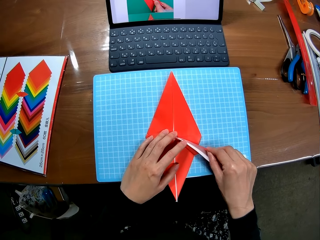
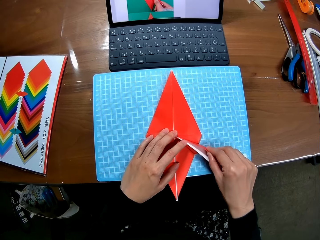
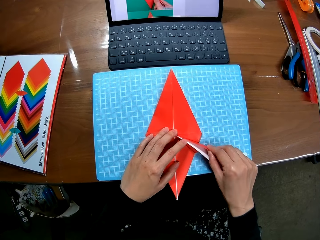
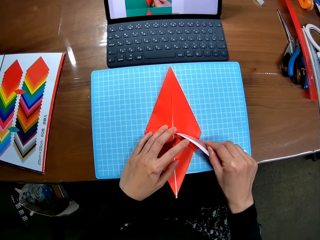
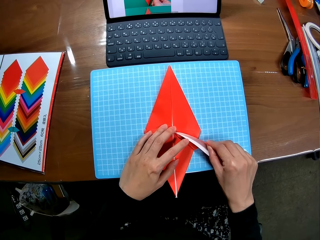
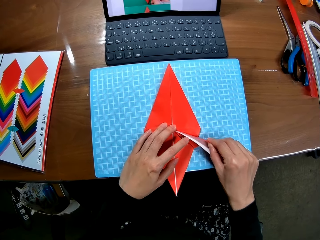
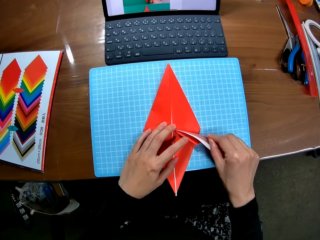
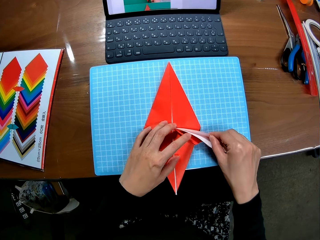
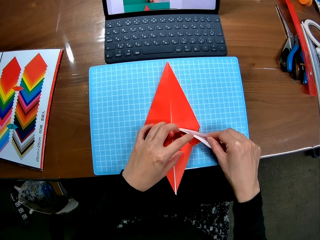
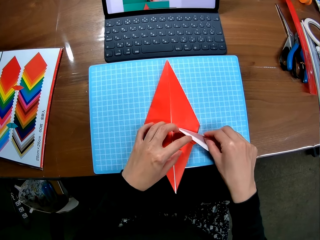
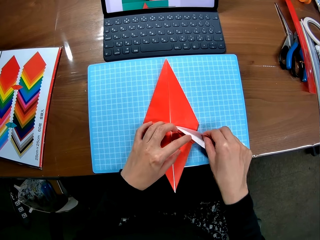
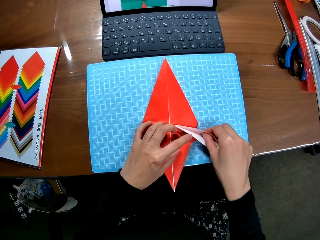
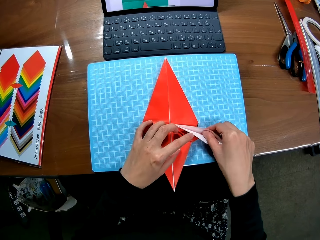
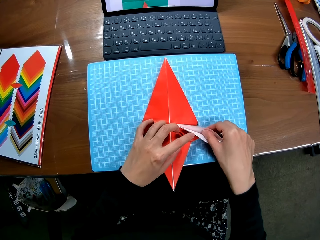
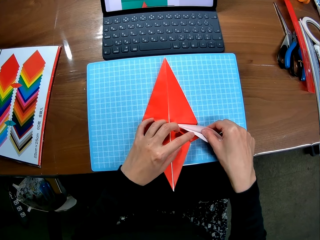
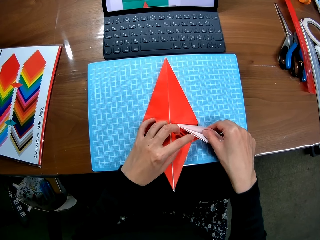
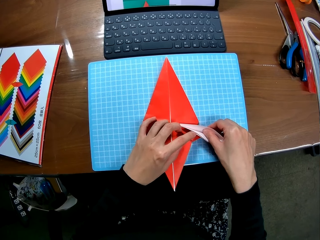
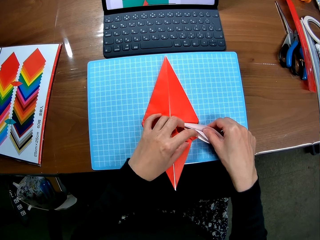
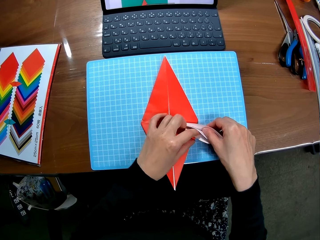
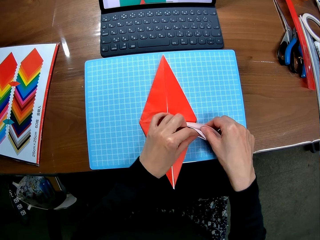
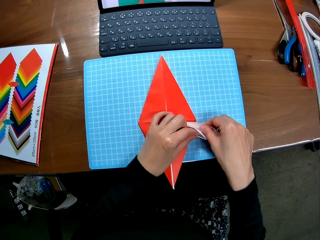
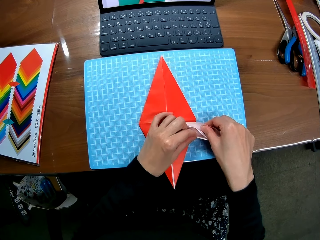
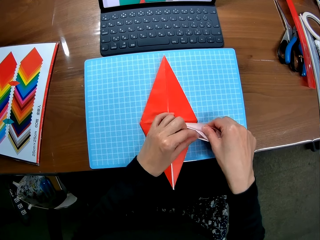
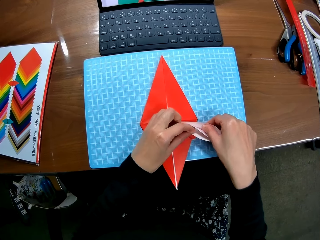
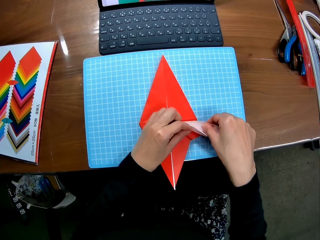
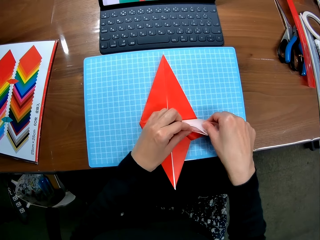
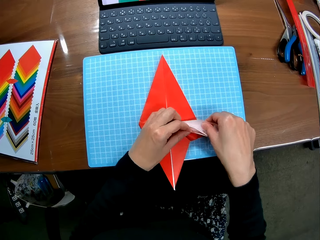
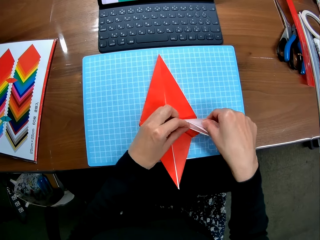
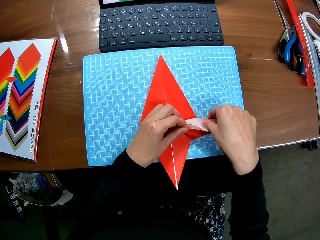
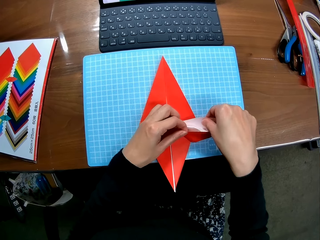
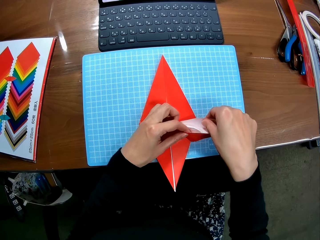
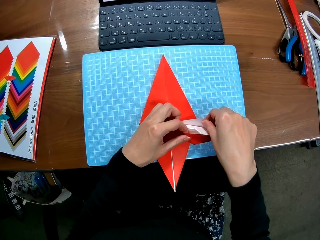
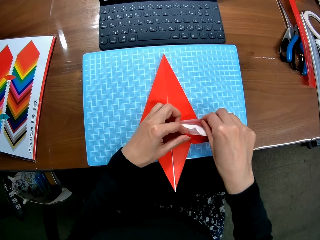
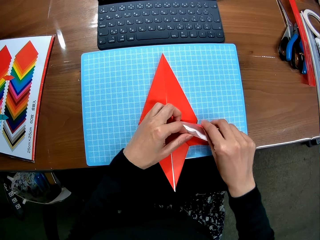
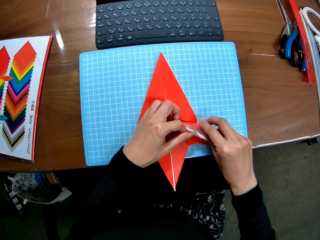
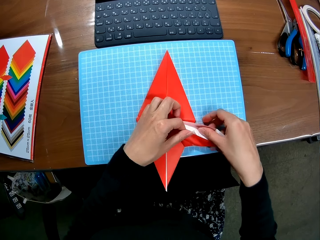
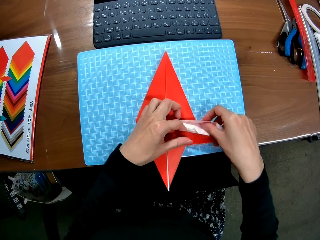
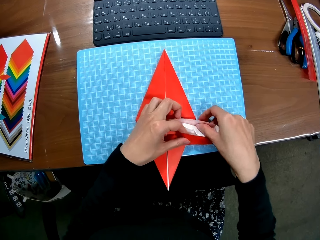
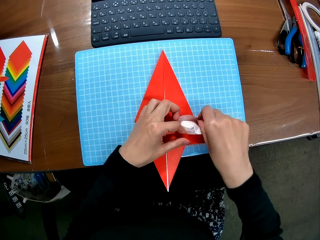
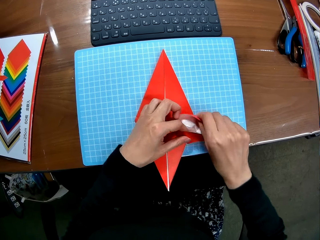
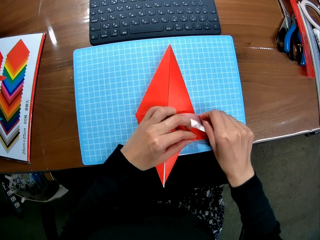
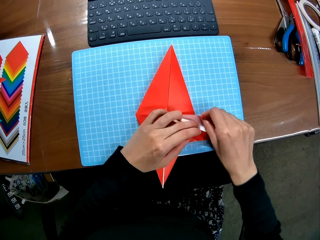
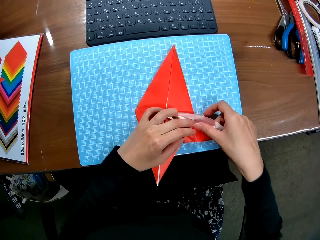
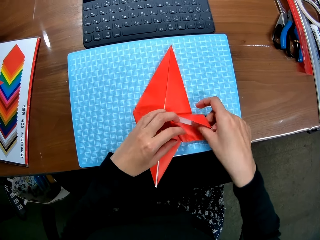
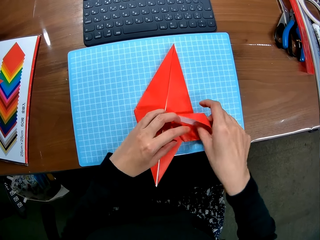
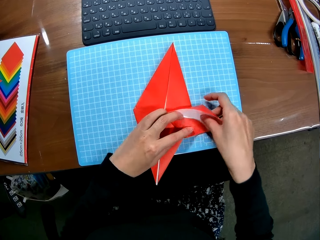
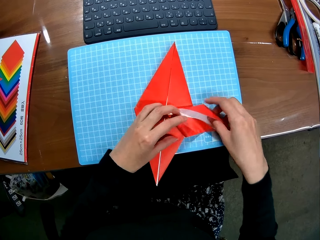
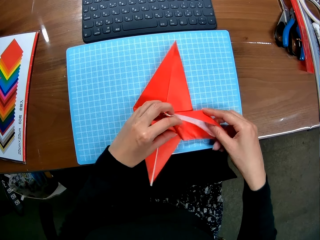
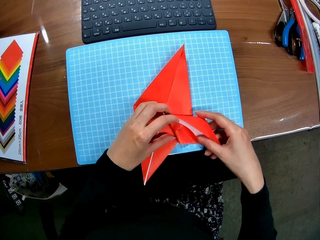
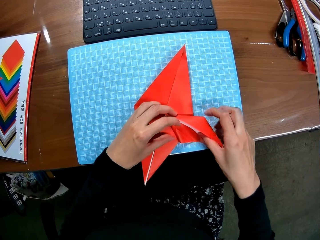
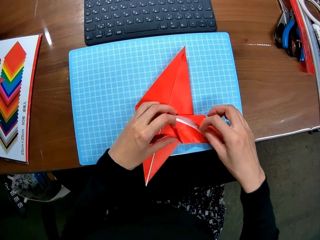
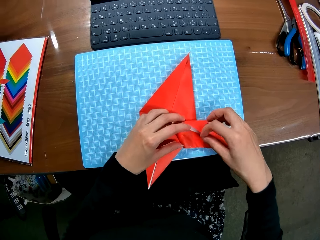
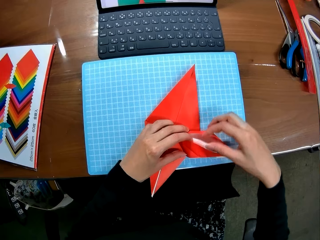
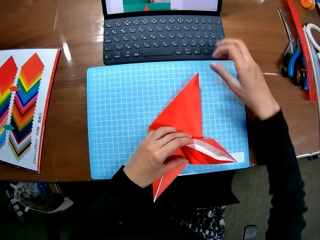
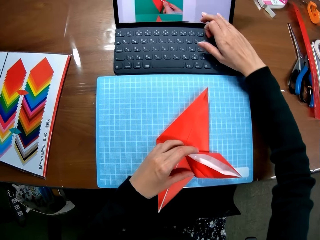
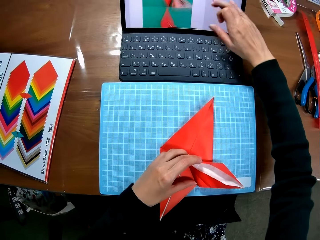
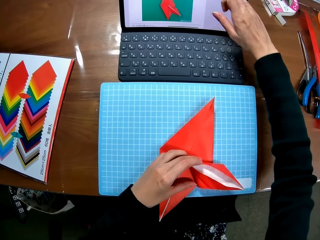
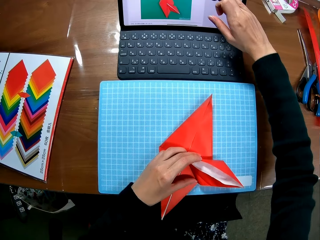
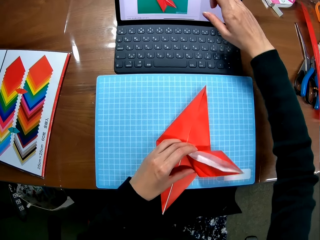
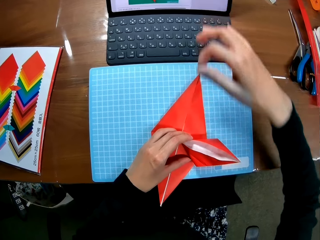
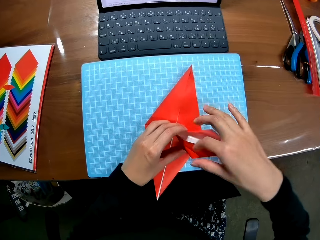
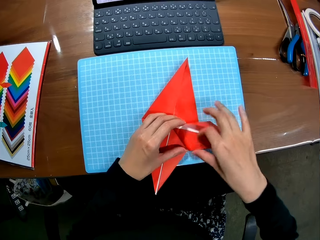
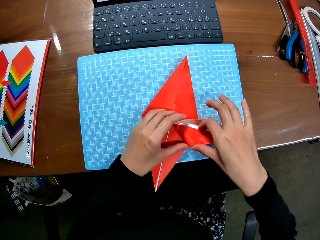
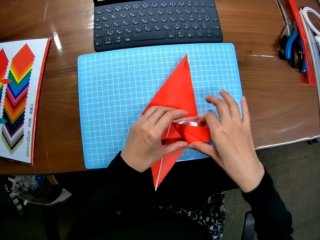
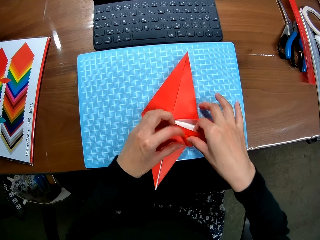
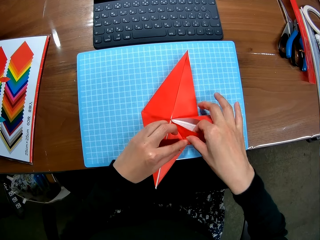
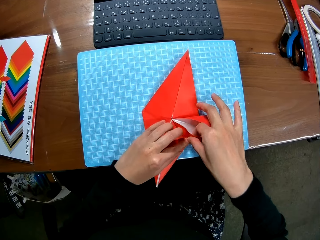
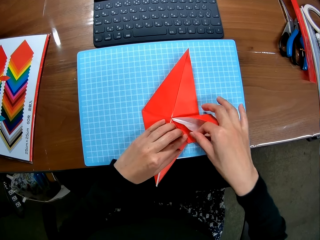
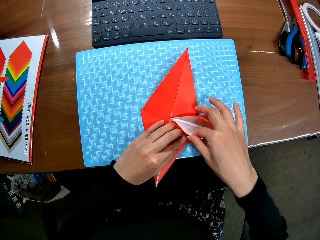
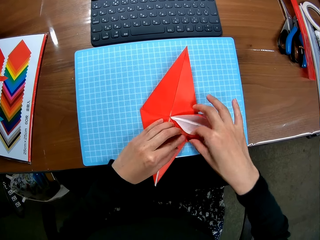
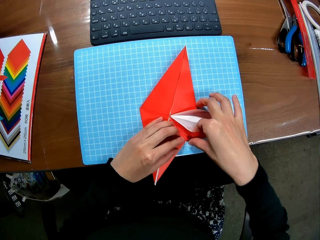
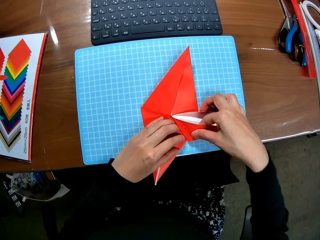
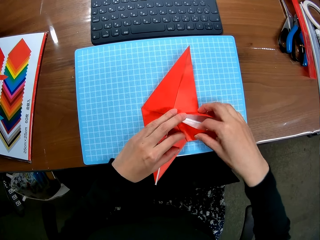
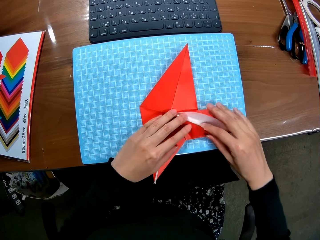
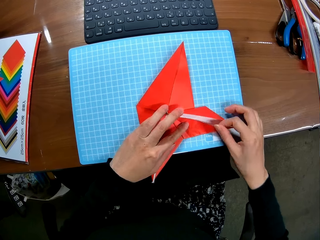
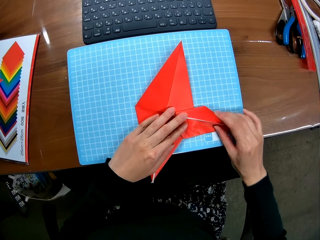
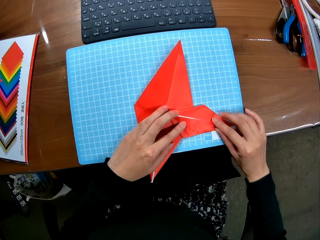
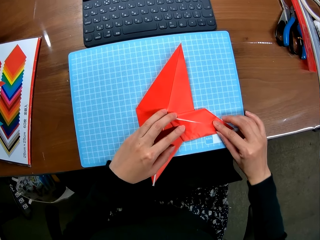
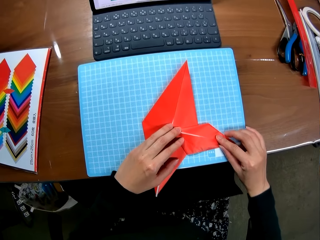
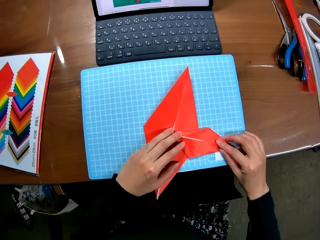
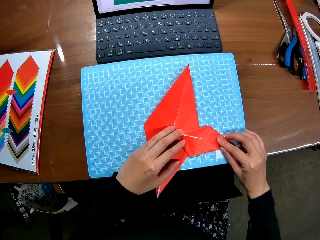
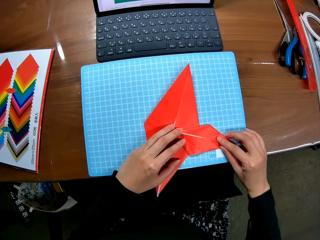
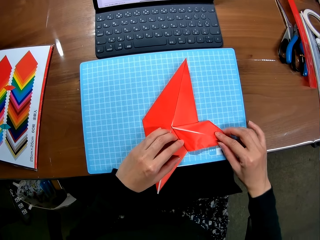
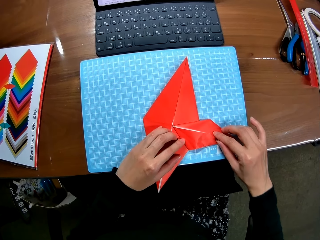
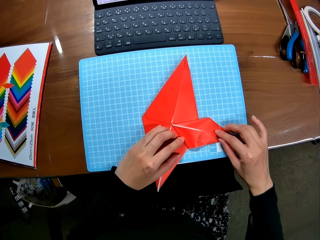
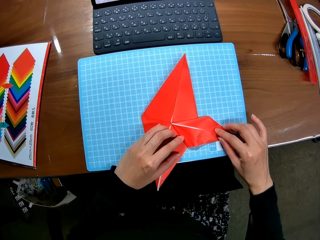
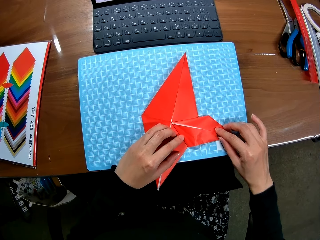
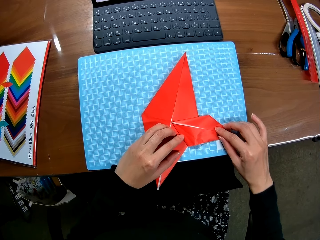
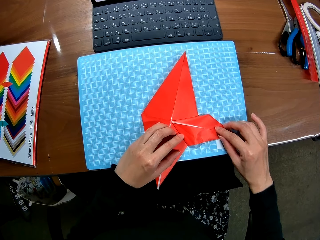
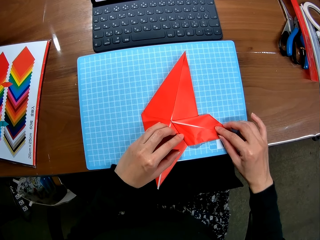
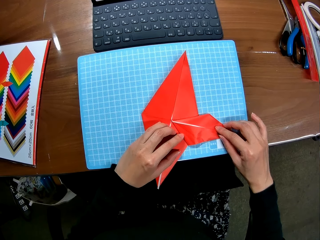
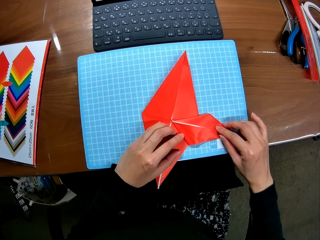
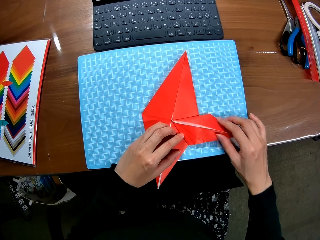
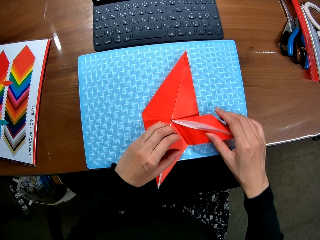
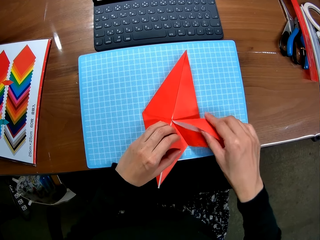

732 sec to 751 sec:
The camera wearer scrolls up the screen of the laptop with her right hand. She crafts with a piece of paper. She folds the paper craft.

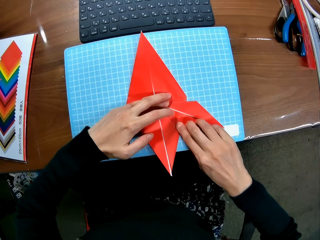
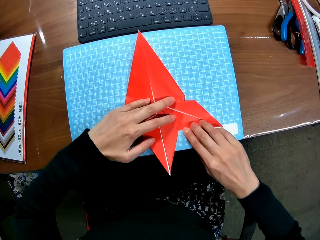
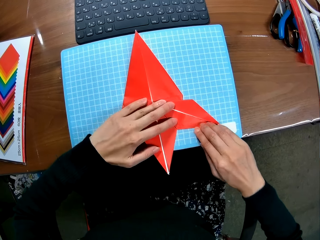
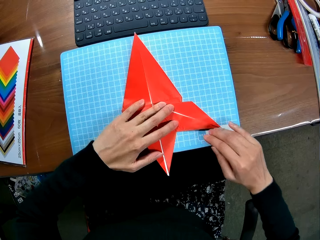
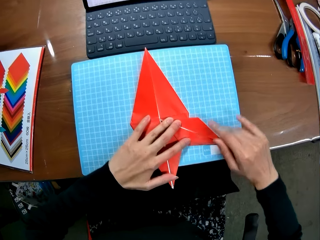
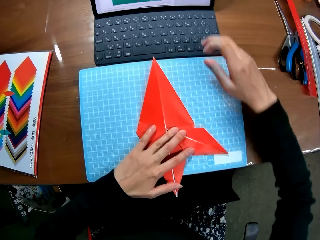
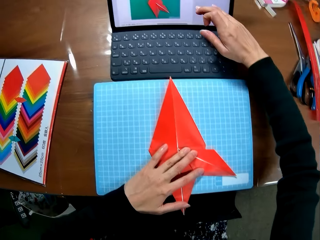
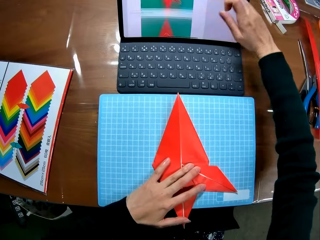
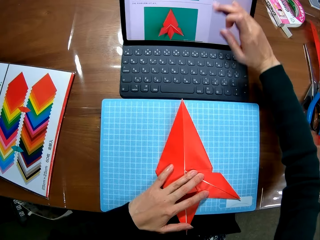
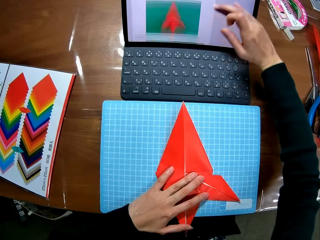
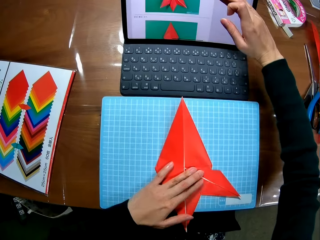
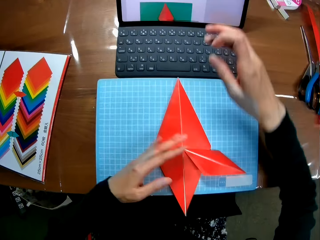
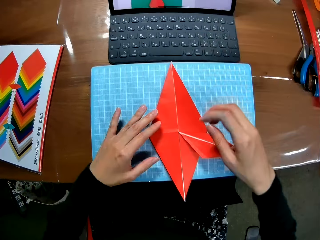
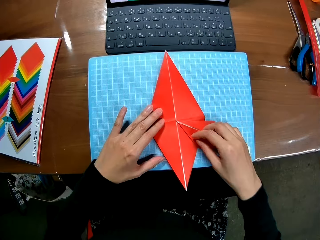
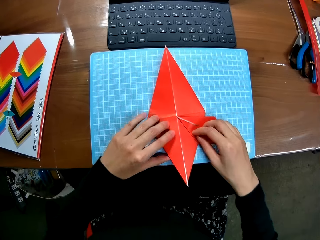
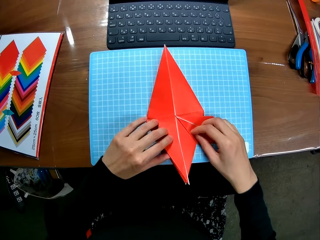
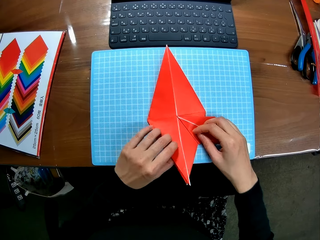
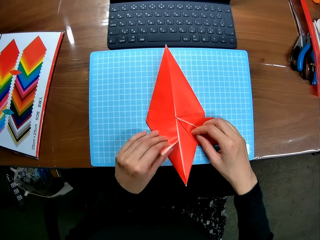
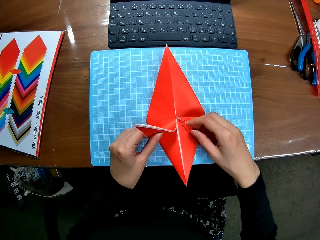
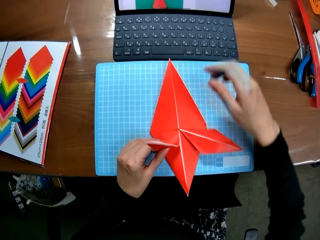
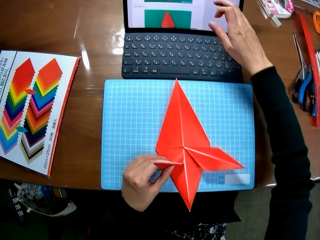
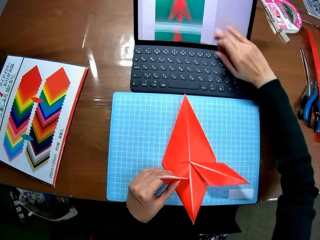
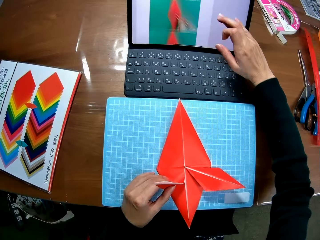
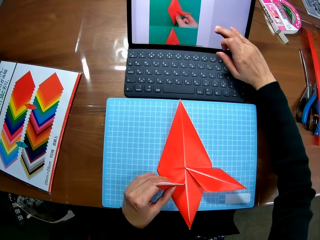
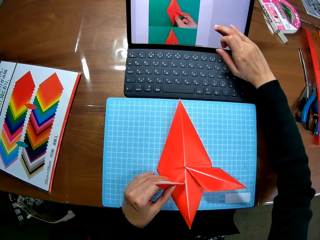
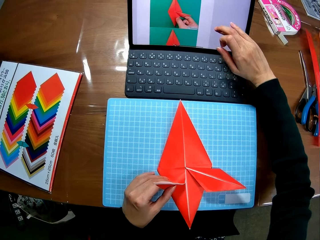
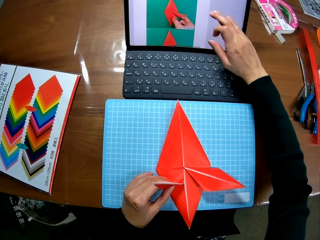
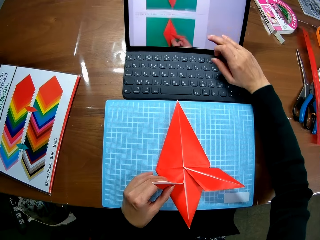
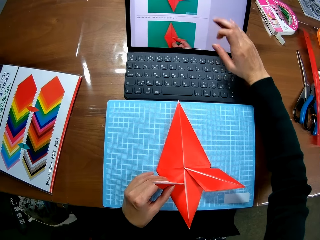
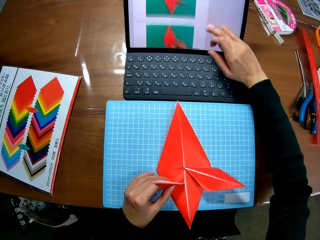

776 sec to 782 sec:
The camera wearer scrolls up the screen of the laptop with her right hand. She crafts with a piece of paper. She folds the paper craft. She scrolls down the screen of the laptop with her right hand.
